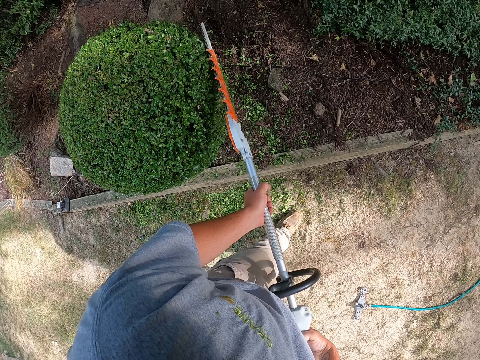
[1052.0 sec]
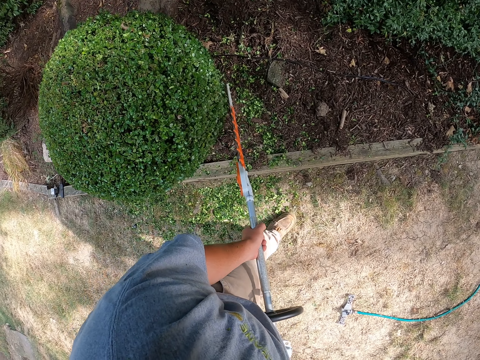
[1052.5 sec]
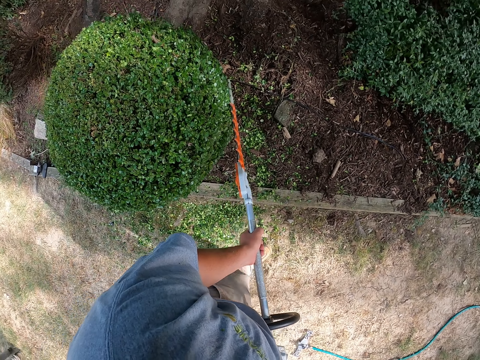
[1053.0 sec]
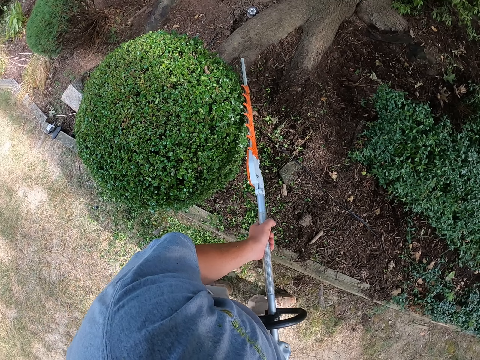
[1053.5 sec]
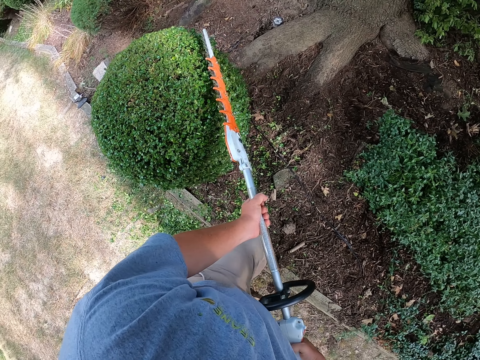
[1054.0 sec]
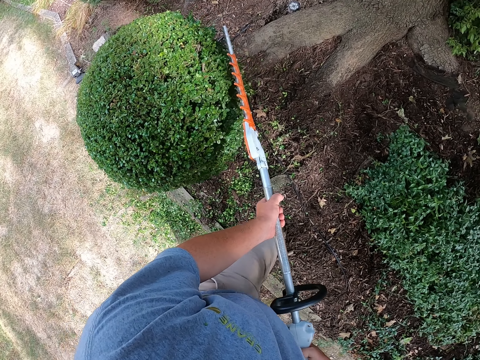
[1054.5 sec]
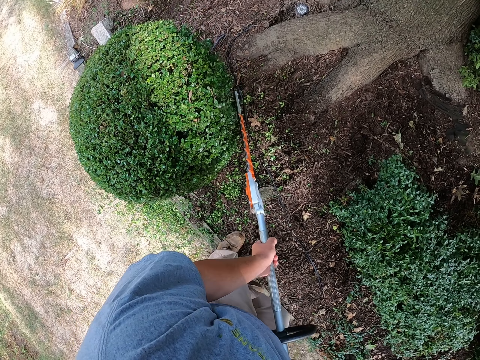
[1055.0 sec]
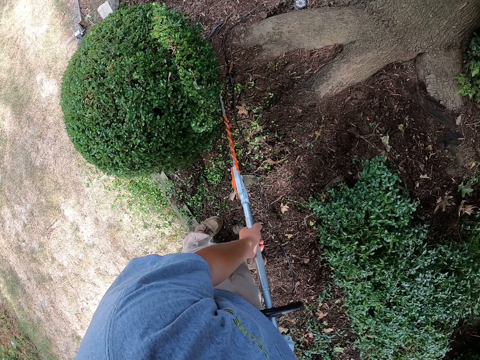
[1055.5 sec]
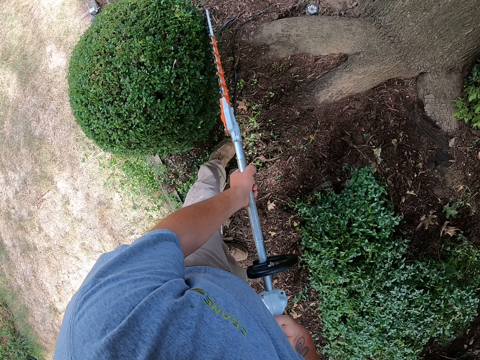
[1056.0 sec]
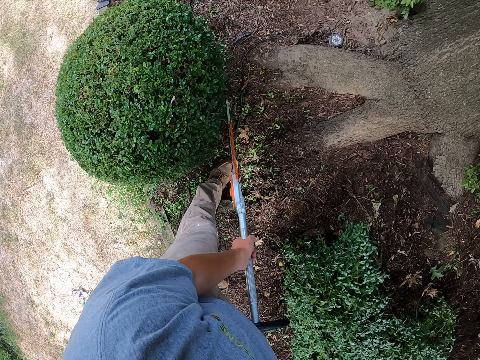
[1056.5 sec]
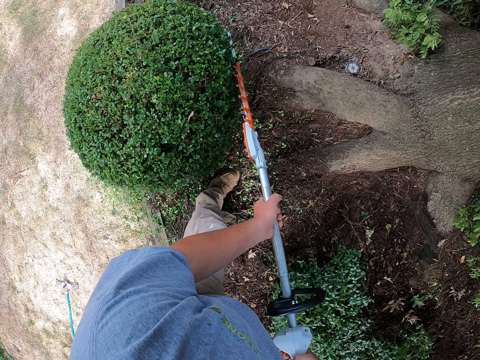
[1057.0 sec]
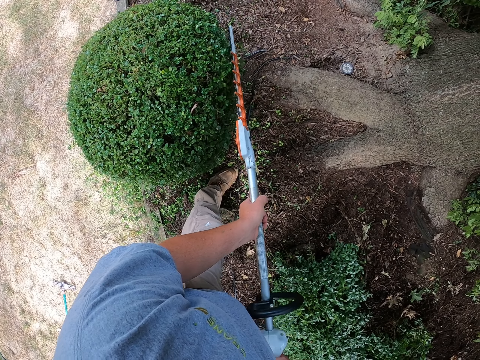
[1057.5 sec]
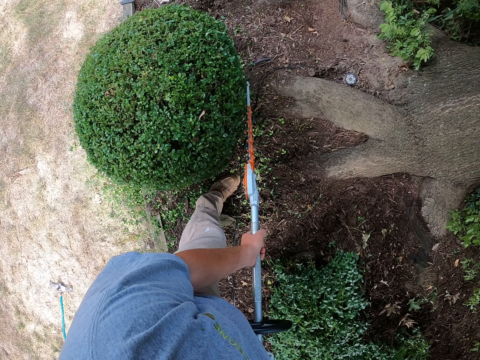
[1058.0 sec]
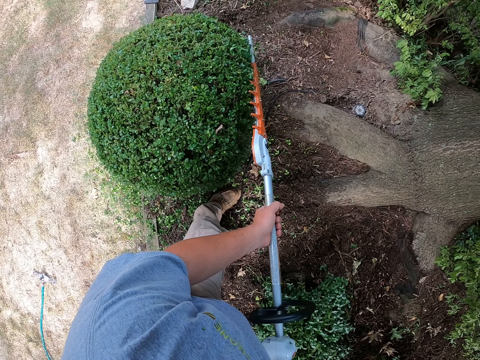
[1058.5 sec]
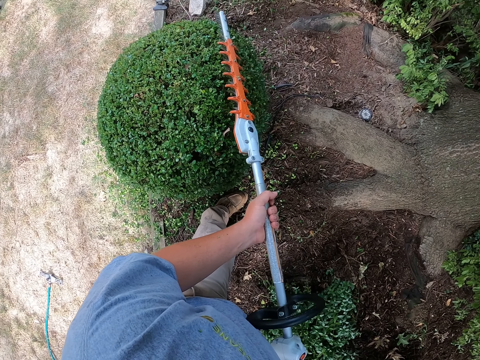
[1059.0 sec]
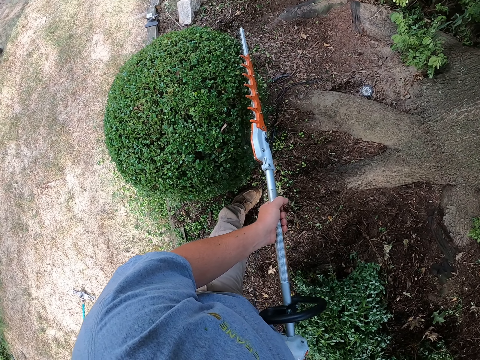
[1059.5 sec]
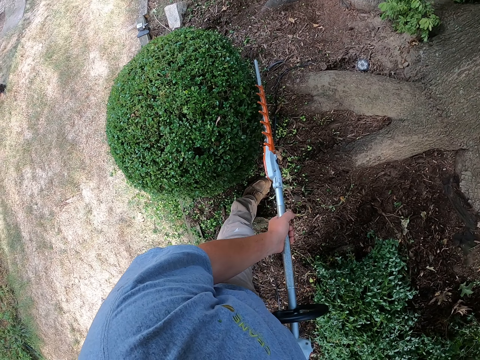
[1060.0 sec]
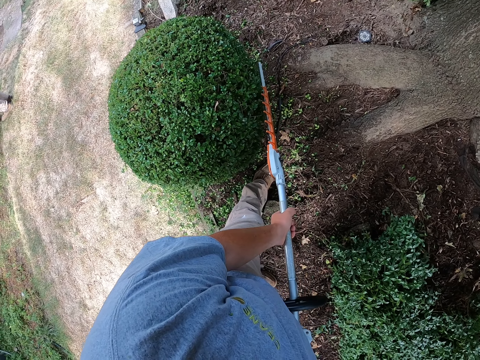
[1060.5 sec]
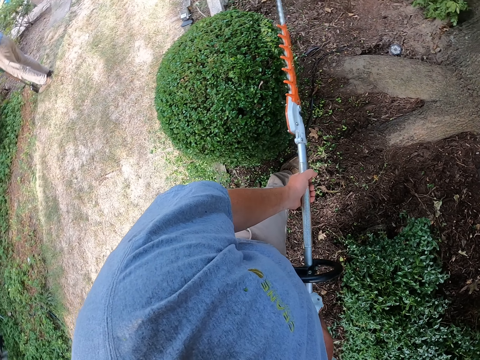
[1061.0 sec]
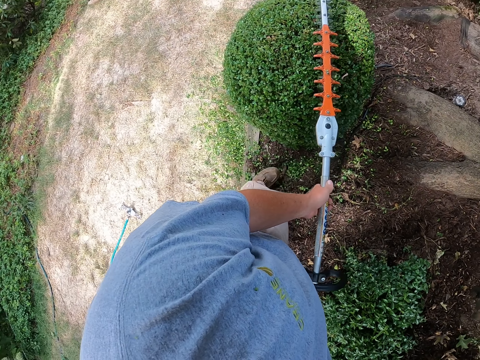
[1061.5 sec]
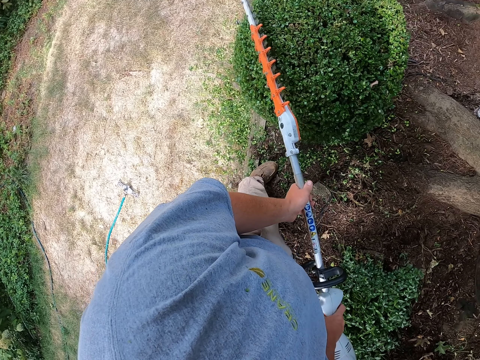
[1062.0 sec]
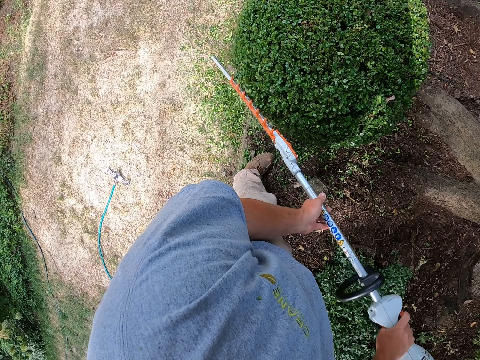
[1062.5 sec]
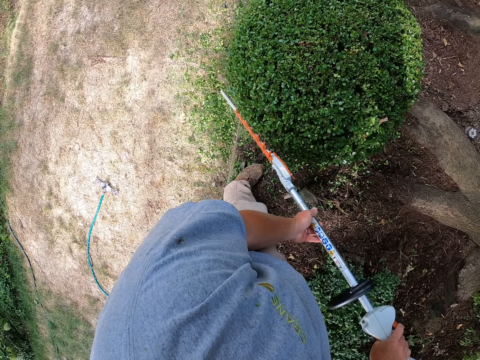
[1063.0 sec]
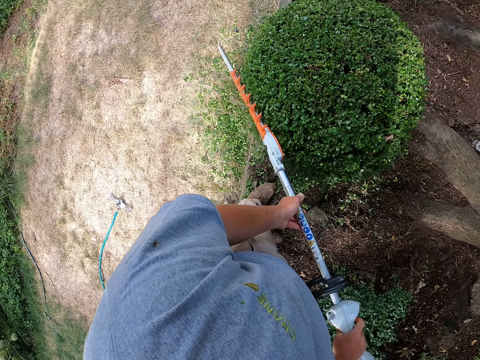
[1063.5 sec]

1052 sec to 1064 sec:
The camera wearer walks around the garden. They trim a garden tree.

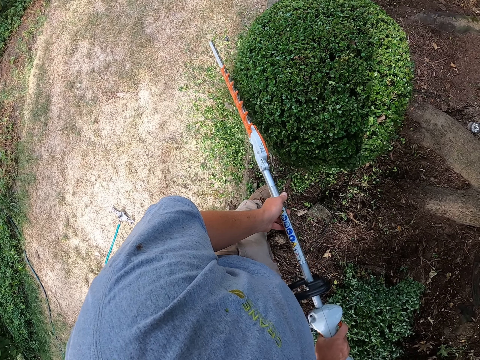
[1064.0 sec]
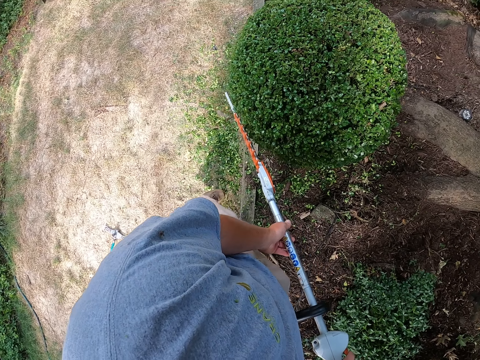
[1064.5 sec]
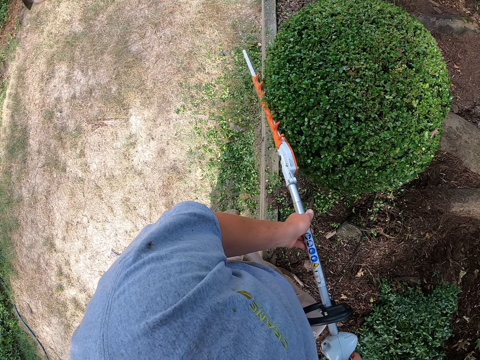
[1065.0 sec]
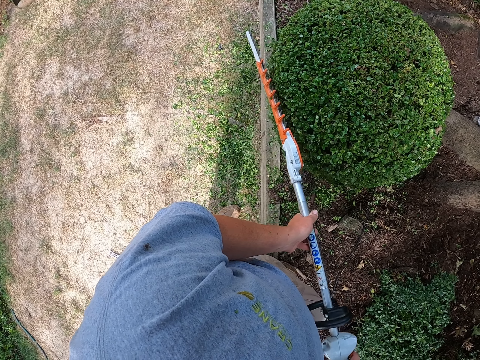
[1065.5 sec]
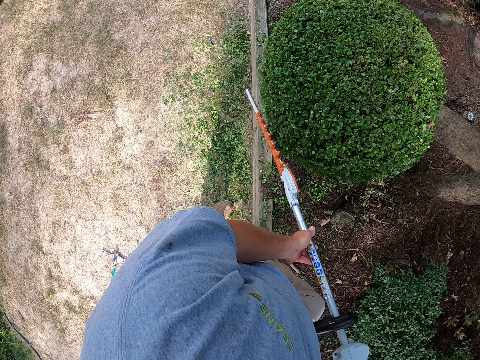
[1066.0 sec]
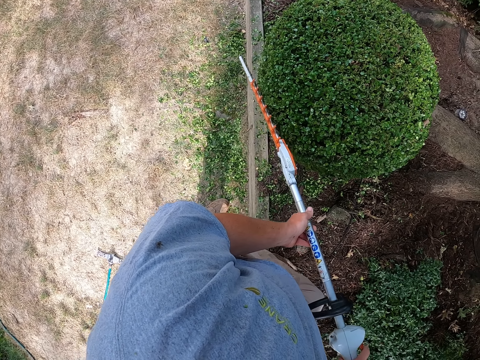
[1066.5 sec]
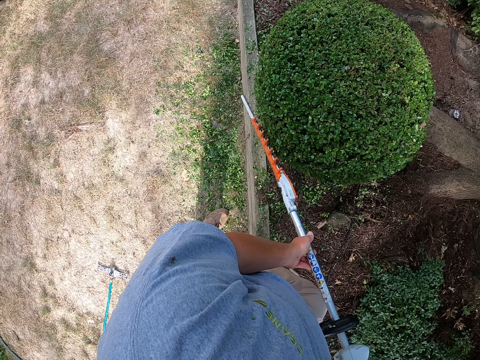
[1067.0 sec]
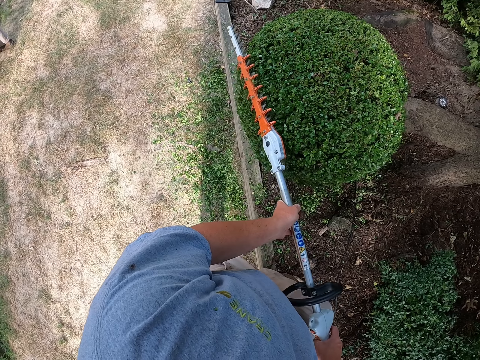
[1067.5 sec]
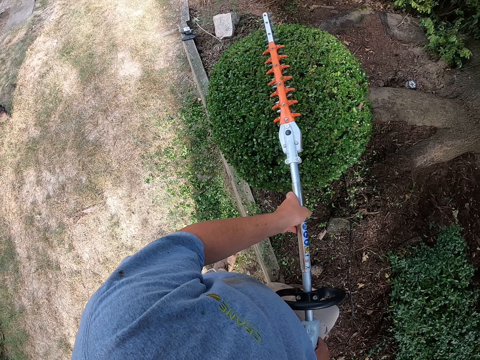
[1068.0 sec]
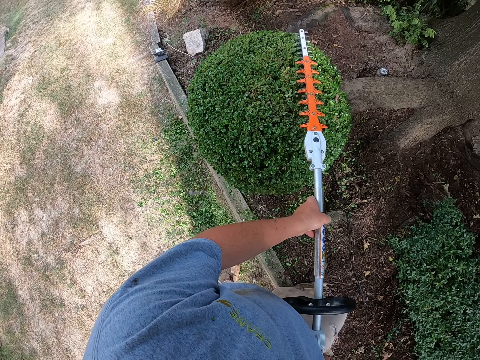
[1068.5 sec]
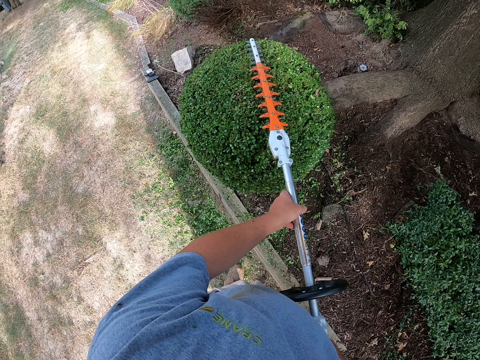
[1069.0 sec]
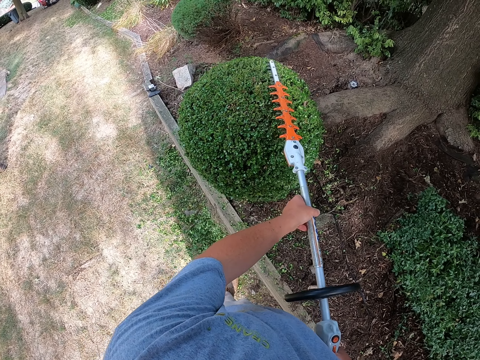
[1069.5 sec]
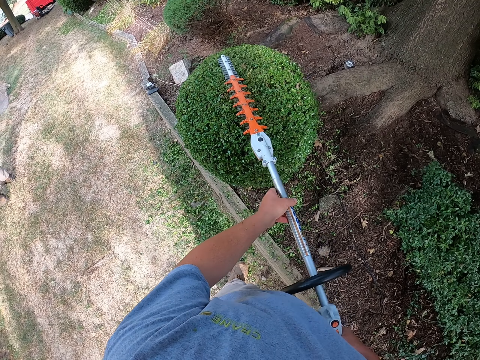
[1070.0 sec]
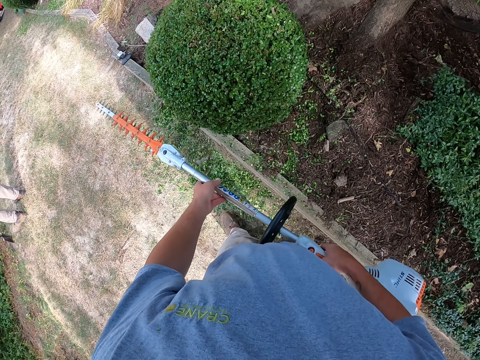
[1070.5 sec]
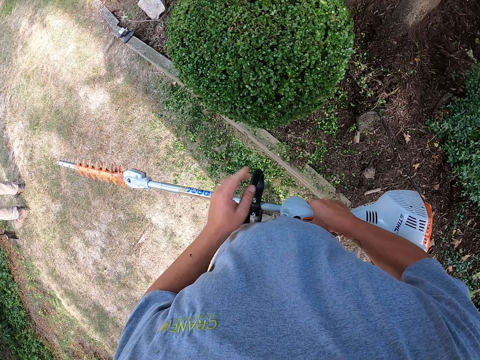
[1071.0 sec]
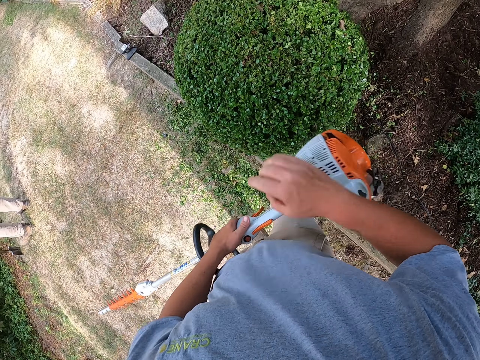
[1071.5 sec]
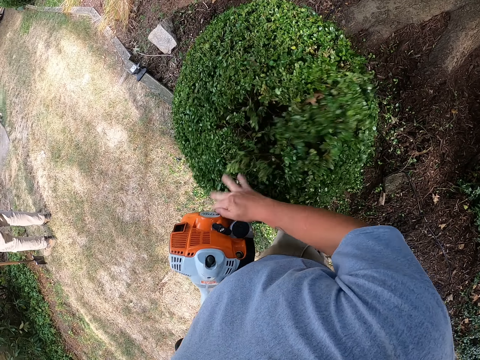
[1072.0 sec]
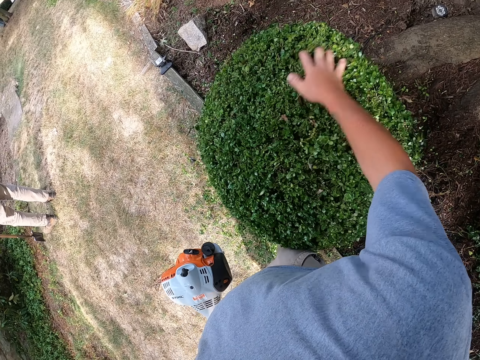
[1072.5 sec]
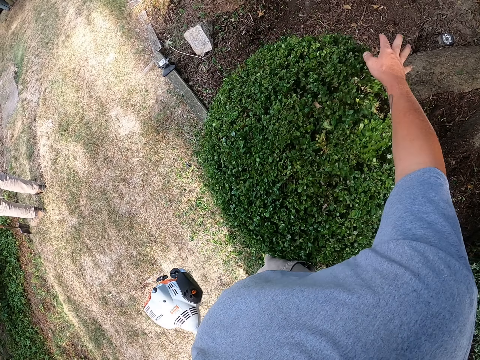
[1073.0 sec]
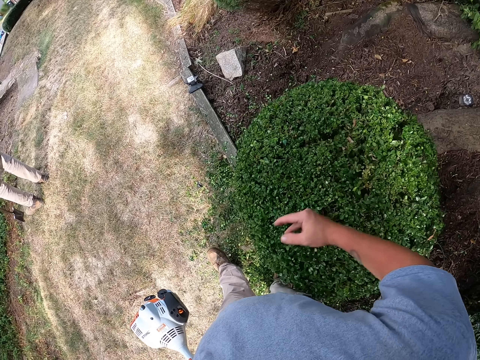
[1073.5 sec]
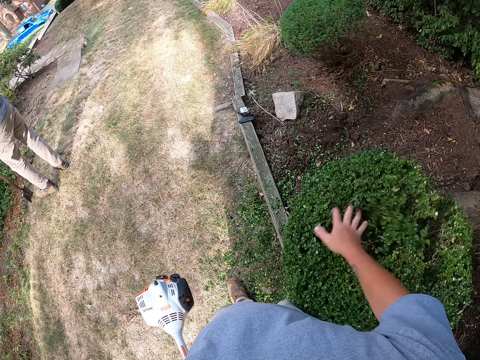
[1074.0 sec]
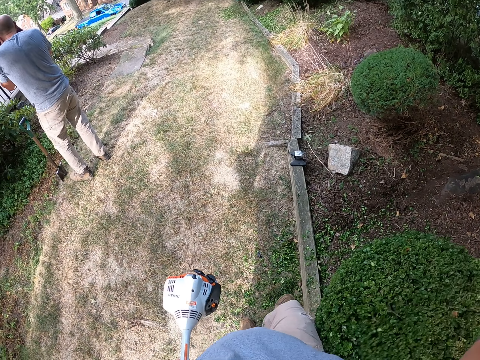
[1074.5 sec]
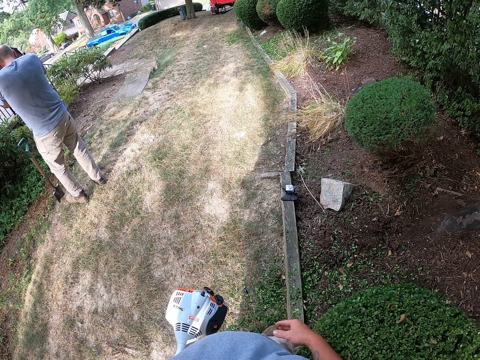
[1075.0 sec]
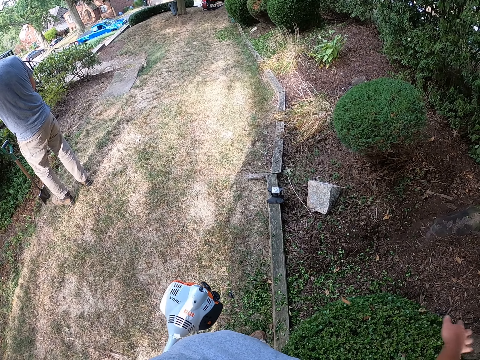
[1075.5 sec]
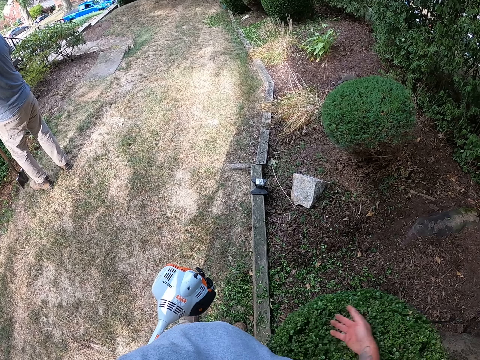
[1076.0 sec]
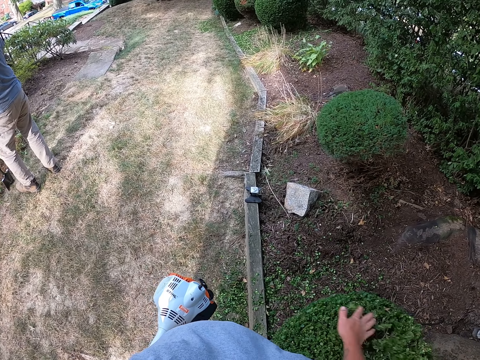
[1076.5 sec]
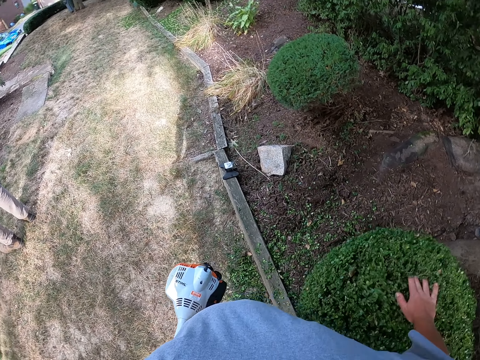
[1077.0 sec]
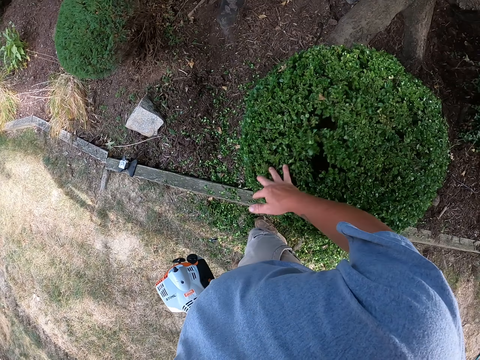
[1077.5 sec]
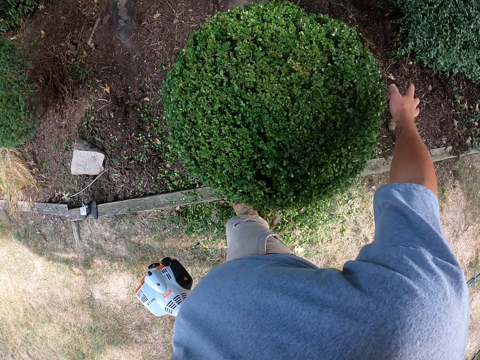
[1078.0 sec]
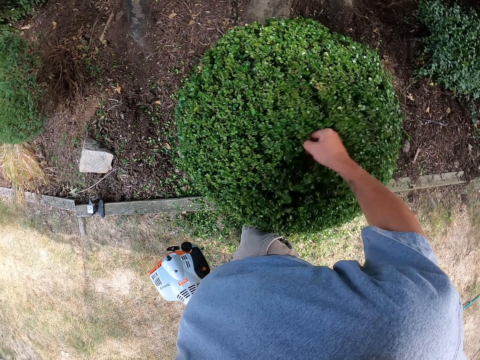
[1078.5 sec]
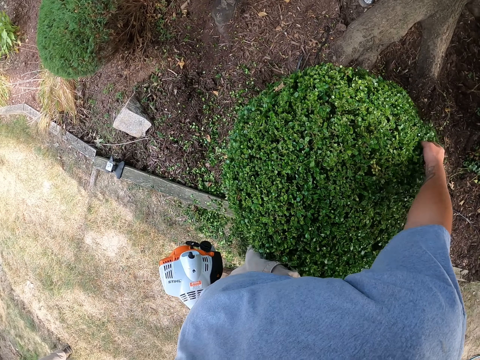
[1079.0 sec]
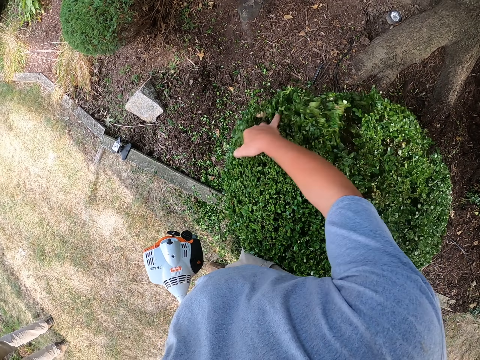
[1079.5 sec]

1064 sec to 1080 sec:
The camera wearer walks around the garden. They trim a garden tree. They rub the shrub. They look around. They trim the garden tree. They touch the garden tree. They look at the shrub.
